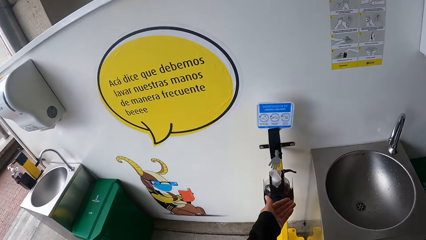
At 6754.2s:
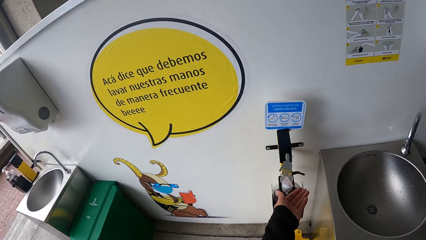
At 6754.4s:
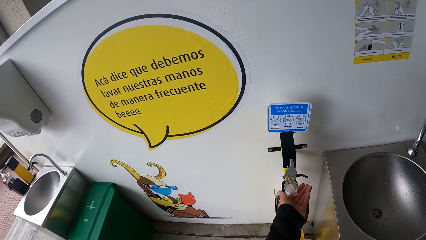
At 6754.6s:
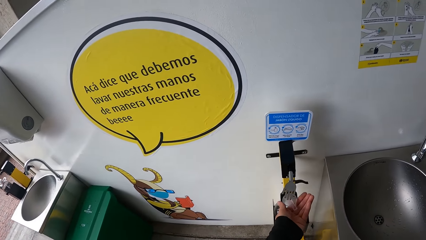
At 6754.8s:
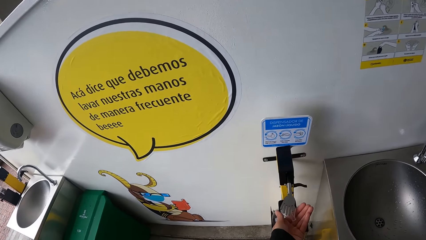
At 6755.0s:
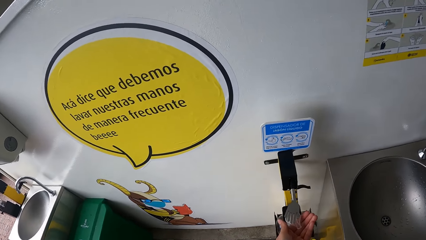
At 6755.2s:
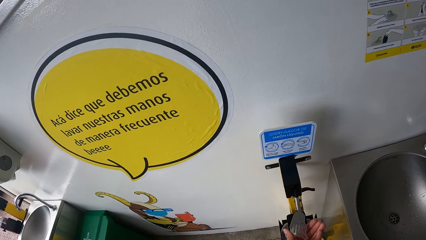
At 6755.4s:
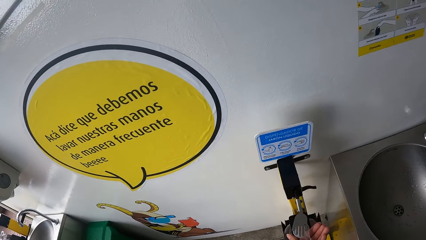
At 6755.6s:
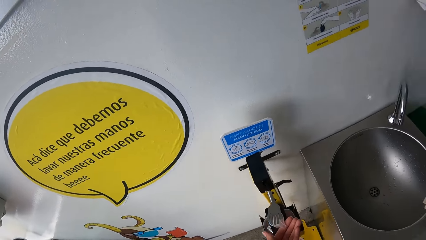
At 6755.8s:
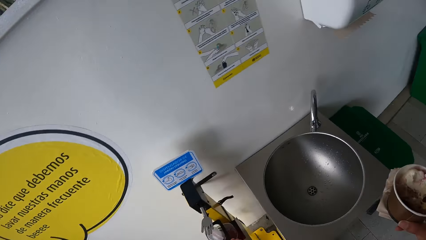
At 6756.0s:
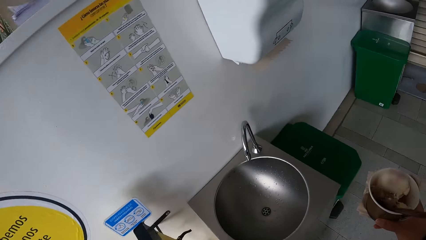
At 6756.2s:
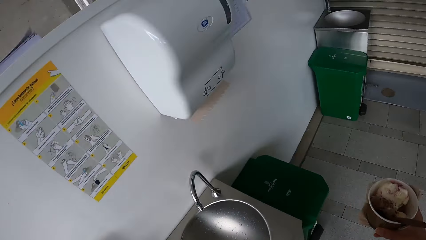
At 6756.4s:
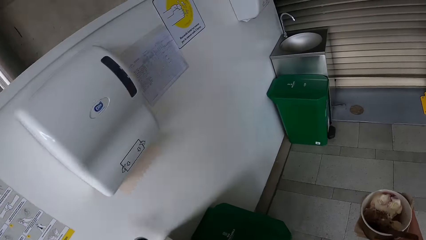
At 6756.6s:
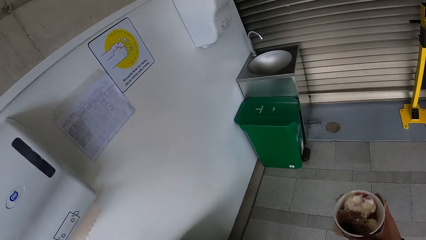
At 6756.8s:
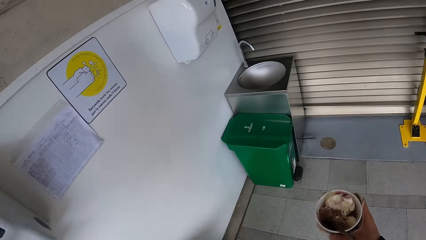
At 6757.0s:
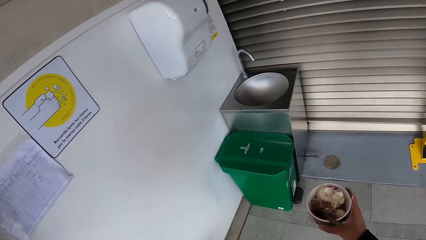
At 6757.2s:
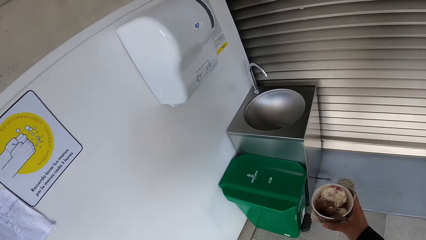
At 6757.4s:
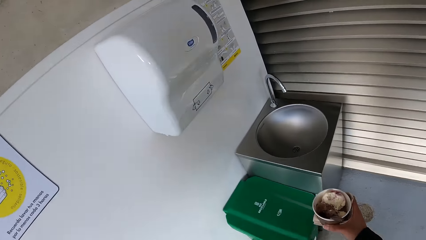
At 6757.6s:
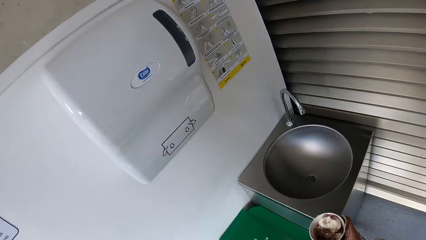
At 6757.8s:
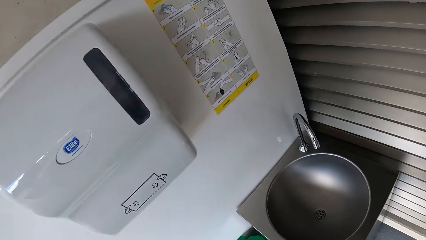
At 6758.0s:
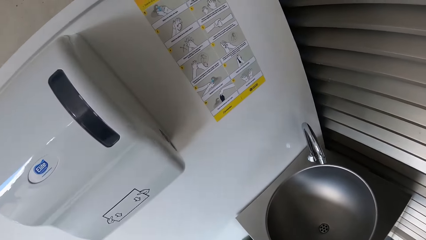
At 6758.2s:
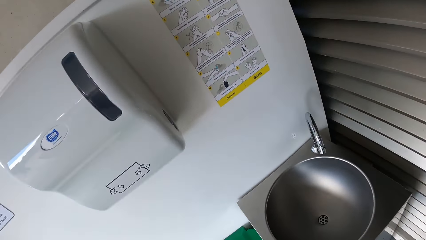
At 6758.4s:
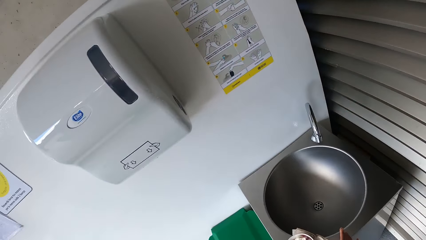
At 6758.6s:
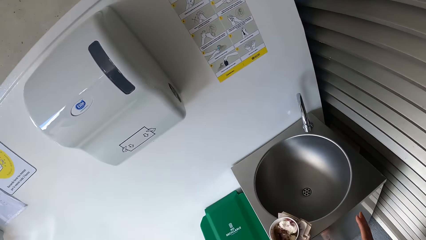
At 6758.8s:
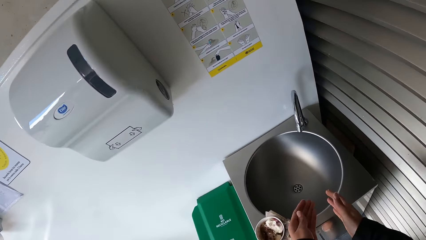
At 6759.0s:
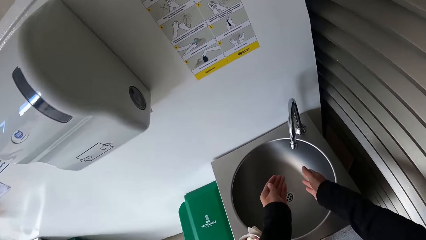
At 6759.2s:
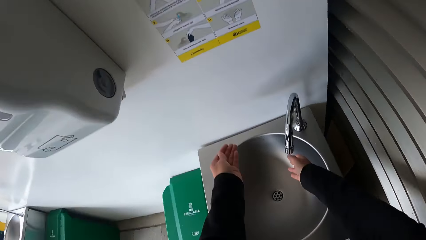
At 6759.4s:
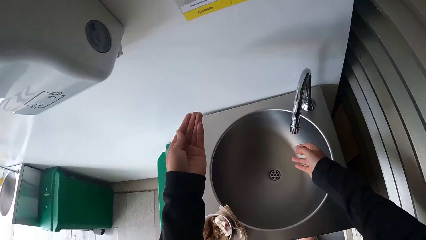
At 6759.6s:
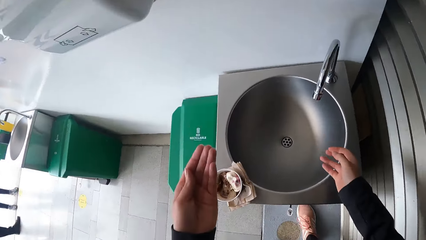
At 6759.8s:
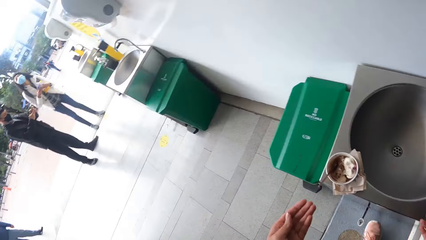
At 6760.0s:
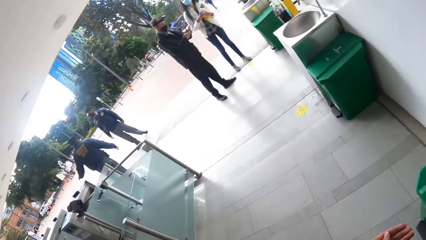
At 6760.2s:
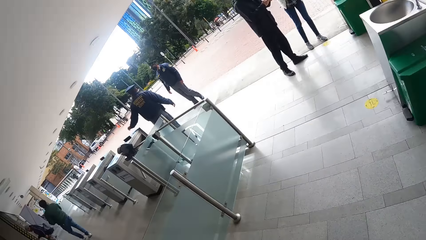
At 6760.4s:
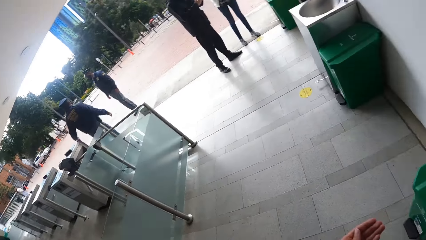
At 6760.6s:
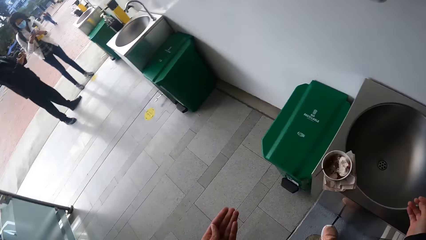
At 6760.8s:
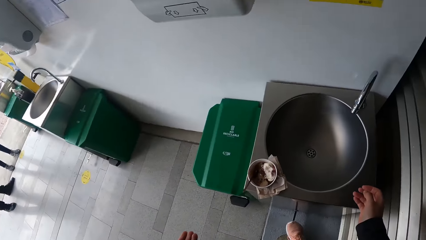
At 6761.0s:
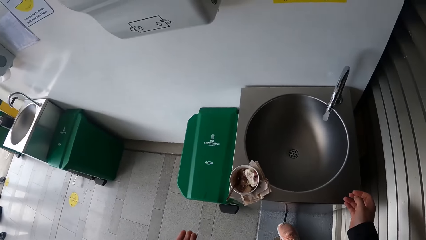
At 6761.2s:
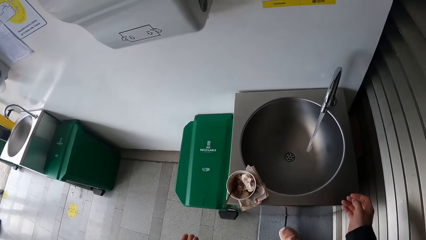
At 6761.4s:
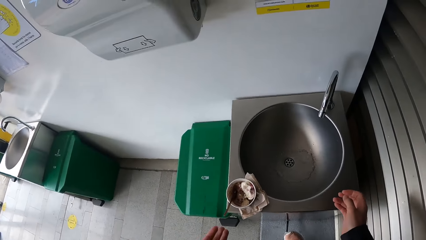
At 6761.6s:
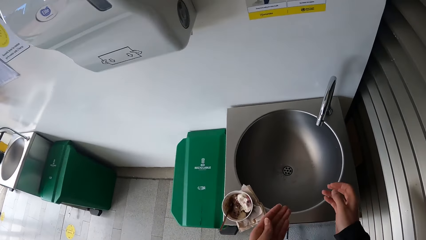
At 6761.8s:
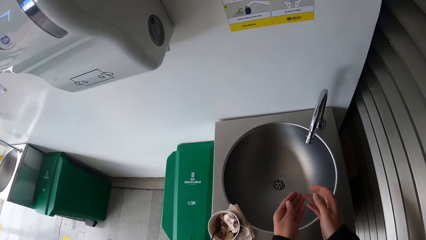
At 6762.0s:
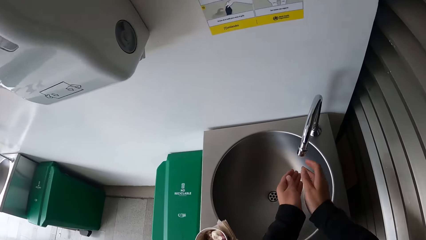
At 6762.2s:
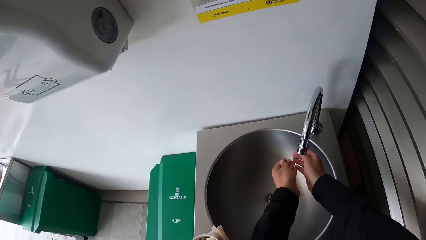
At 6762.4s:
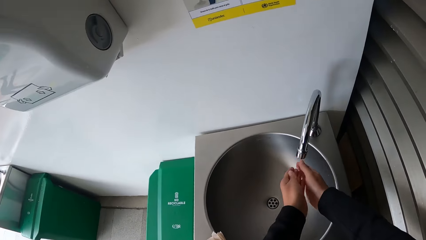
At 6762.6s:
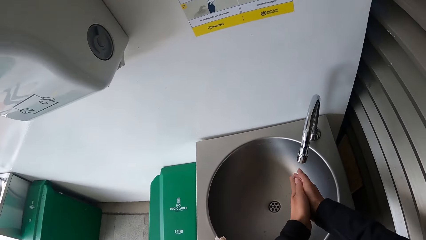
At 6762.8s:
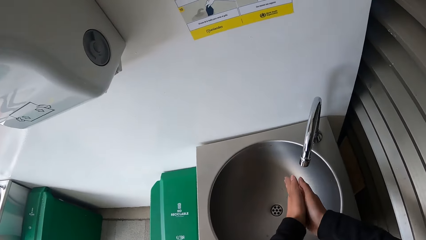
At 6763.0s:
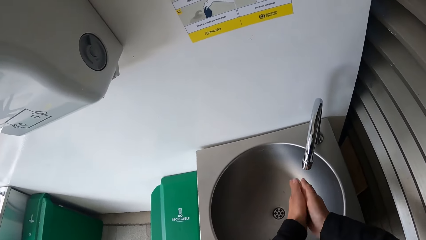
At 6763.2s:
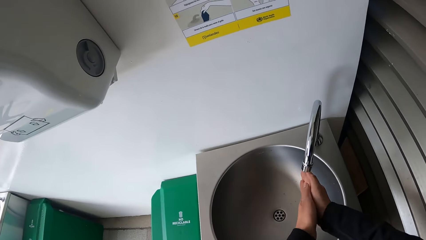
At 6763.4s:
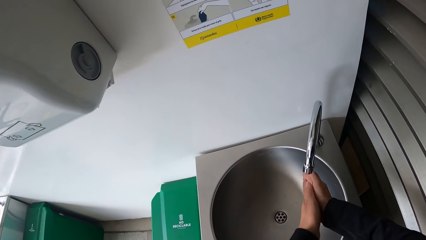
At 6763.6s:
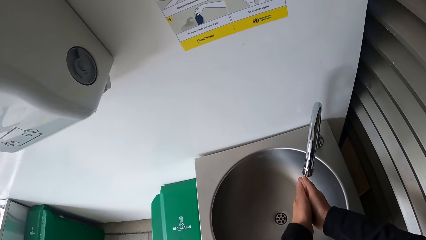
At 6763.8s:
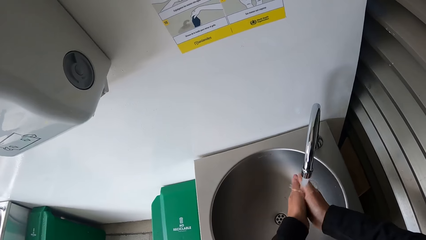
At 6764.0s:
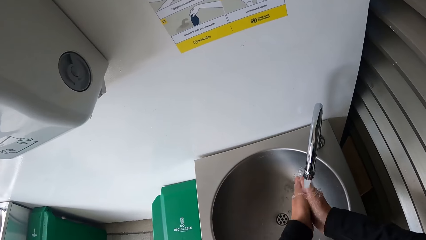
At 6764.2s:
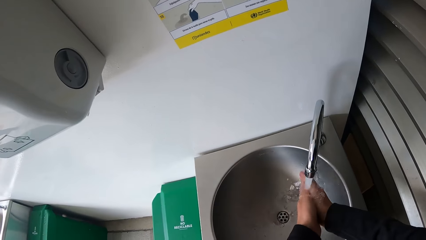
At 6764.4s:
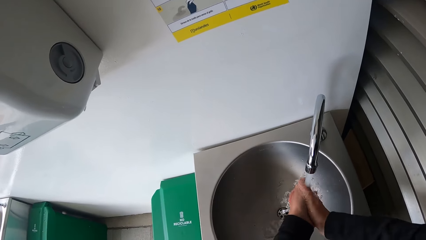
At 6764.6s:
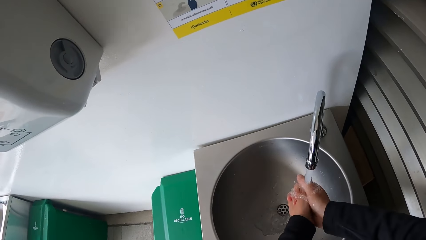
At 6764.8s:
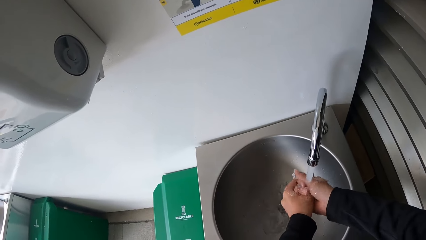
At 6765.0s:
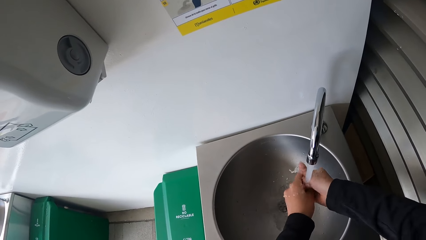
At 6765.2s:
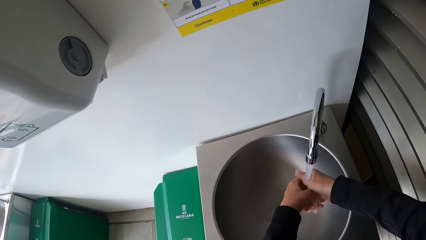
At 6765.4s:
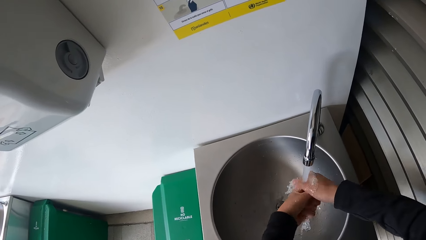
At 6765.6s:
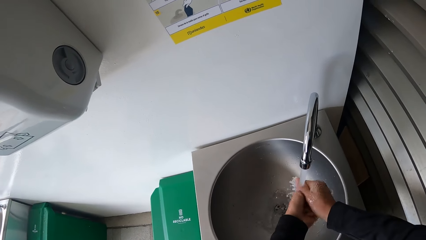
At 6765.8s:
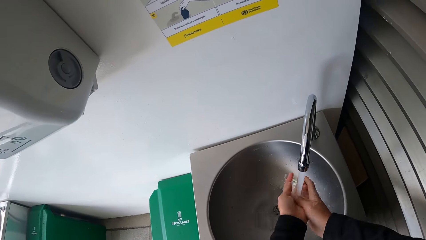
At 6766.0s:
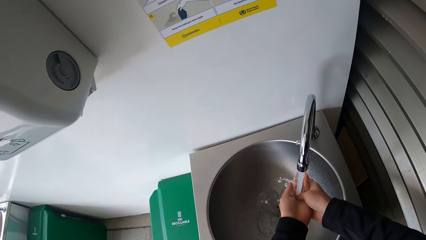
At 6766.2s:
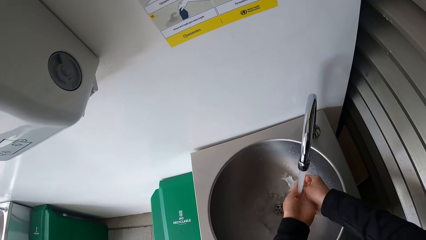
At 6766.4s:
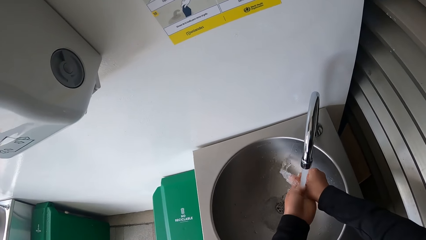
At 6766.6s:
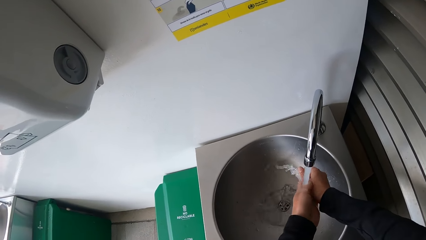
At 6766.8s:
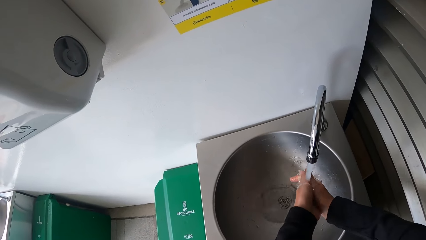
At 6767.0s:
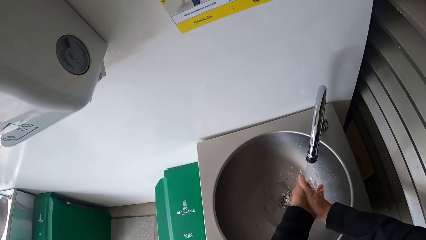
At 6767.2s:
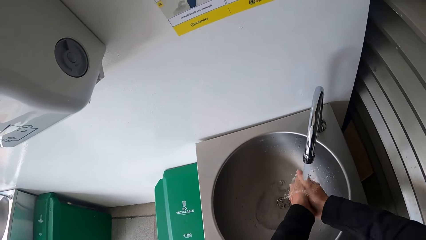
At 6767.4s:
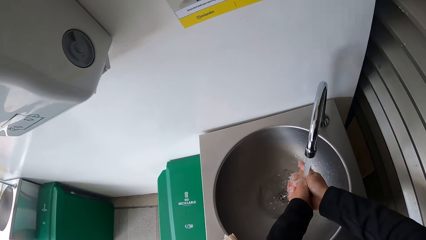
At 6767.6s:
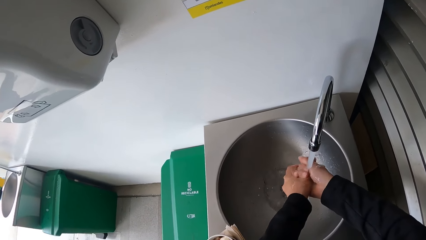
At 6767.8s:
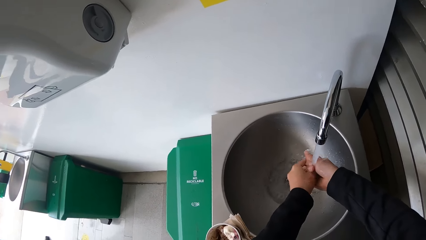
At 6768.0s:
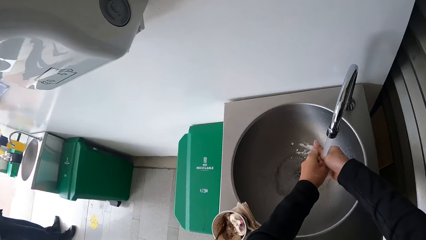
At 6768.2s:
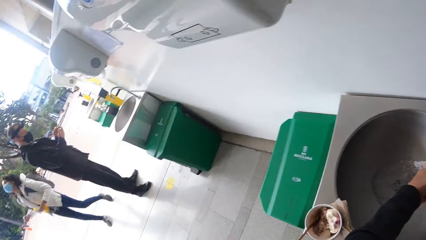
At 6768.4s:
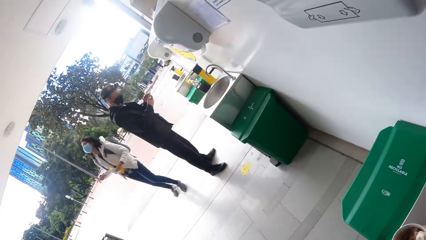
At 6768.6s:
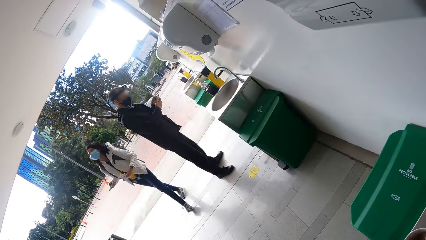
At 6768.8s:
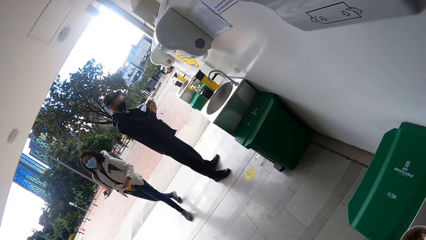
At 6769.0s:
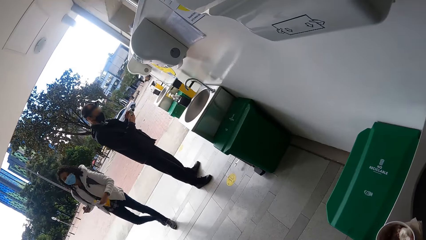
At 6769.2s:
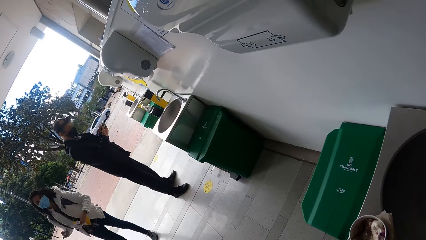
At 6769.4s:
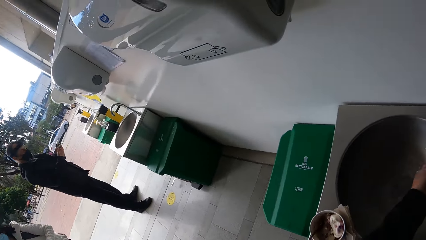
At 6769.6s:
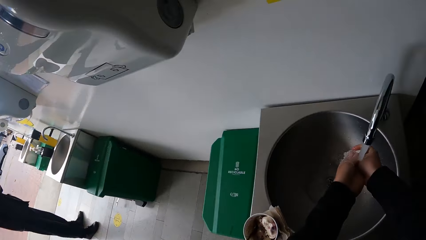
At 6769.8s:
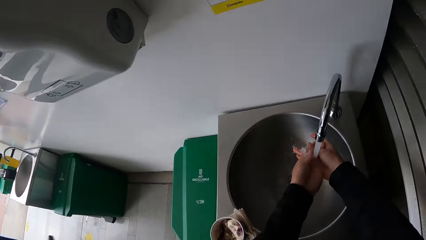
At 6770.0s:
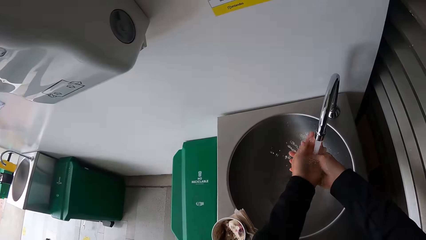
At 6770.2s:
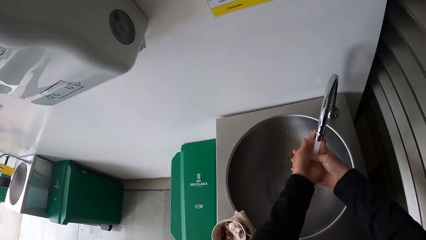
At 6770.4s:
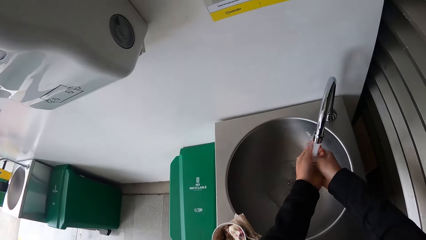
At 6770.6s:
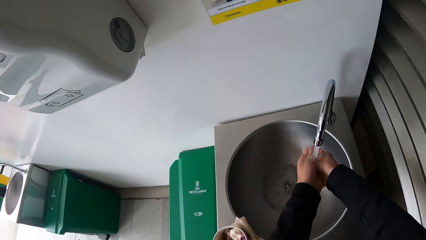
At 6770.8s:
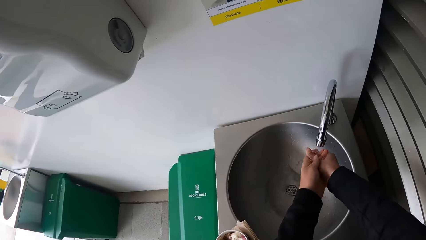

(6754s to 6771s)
The camera wearer takes soap from a dispenser with their left hand. They walk around and move to a wash hand basin. They drop the cup of ice cream in their right hand on the wash hand basin. They move their hands forward, take their hands from the sink and look around. They wash both hands under the wash hand basin. They rub their hands together. They rub their hands together against tap water.
